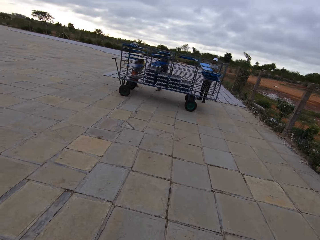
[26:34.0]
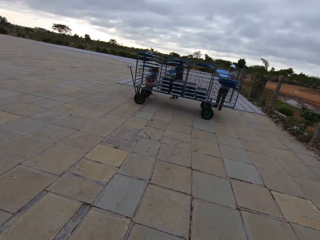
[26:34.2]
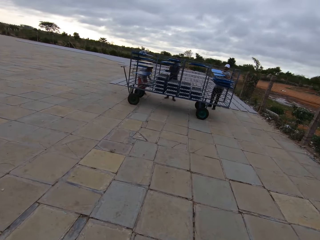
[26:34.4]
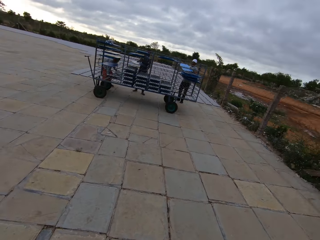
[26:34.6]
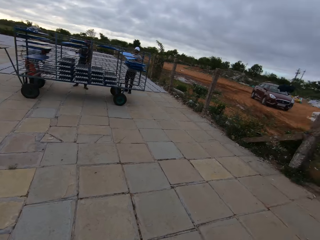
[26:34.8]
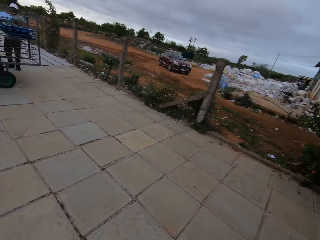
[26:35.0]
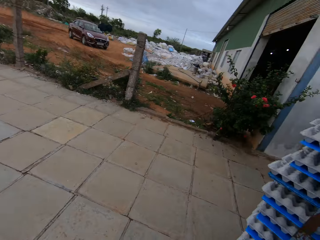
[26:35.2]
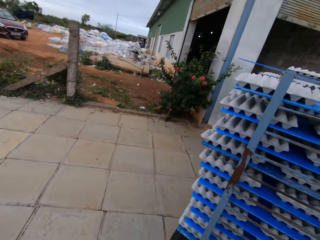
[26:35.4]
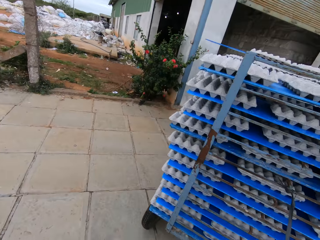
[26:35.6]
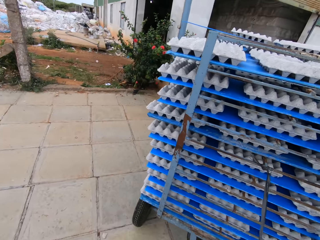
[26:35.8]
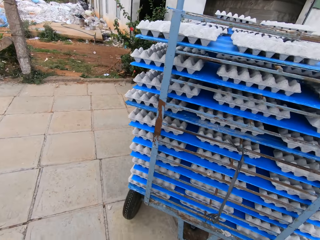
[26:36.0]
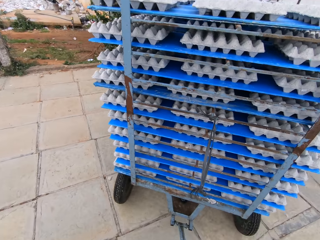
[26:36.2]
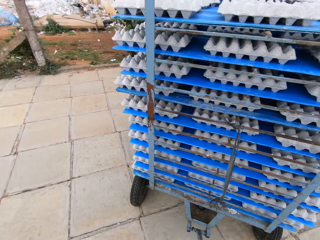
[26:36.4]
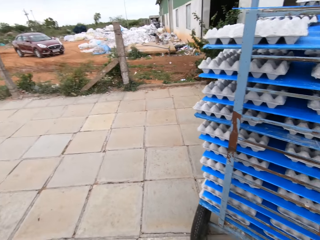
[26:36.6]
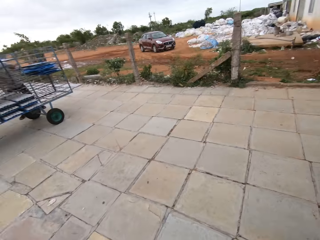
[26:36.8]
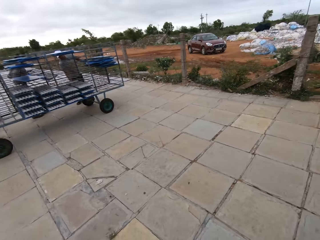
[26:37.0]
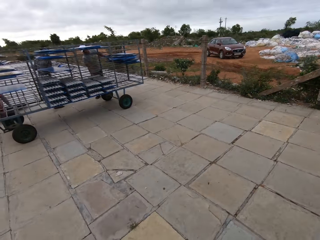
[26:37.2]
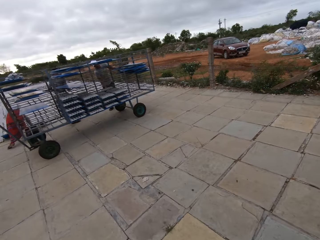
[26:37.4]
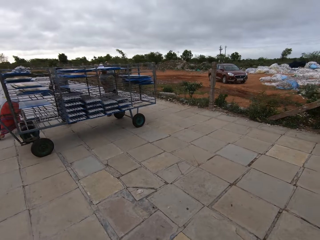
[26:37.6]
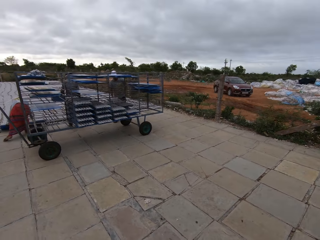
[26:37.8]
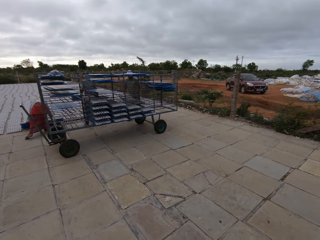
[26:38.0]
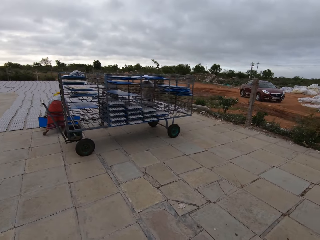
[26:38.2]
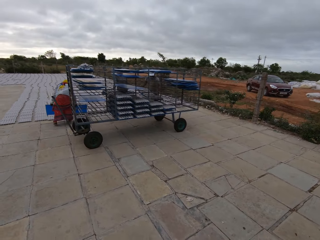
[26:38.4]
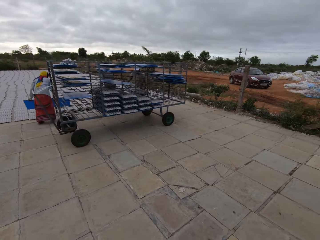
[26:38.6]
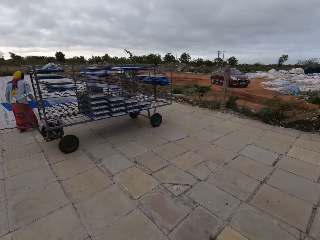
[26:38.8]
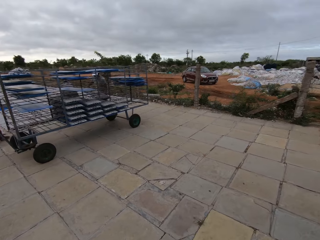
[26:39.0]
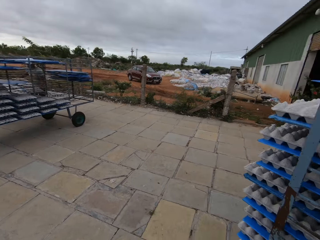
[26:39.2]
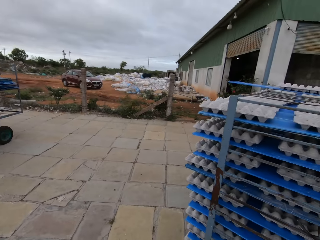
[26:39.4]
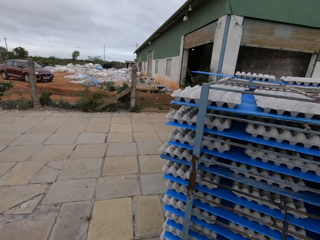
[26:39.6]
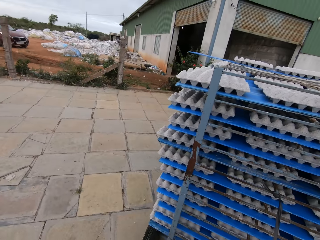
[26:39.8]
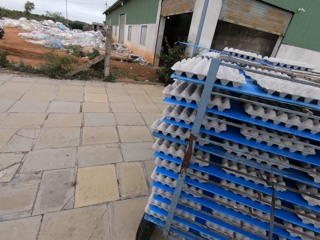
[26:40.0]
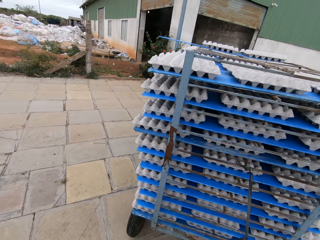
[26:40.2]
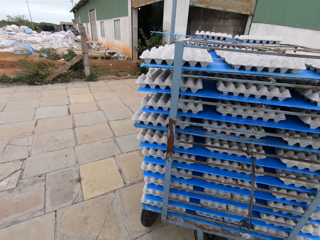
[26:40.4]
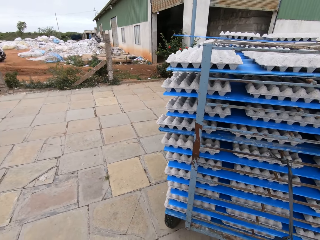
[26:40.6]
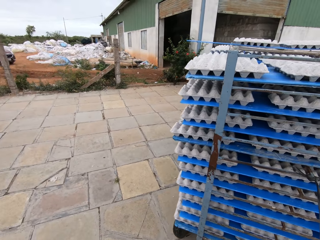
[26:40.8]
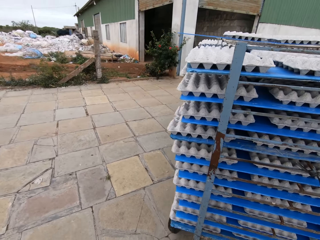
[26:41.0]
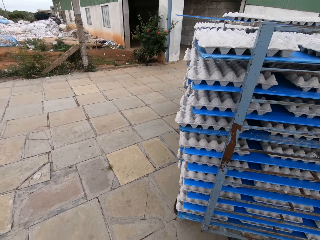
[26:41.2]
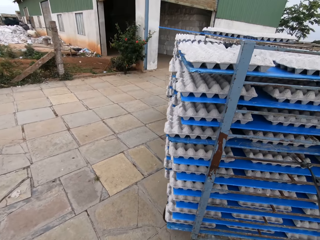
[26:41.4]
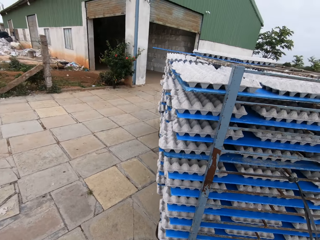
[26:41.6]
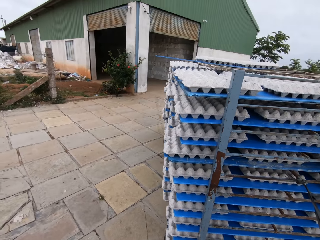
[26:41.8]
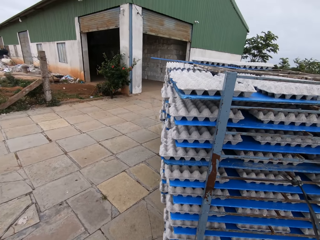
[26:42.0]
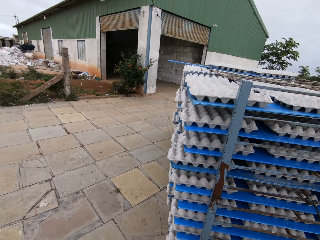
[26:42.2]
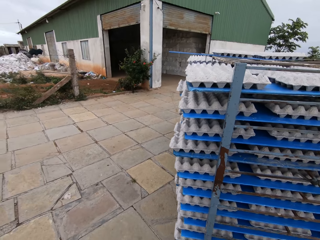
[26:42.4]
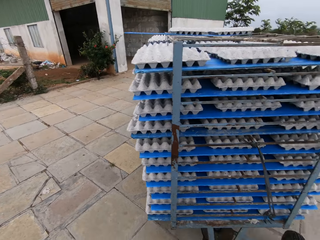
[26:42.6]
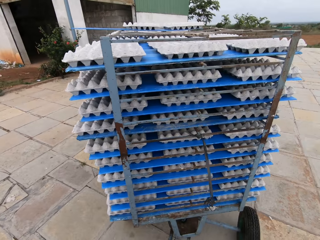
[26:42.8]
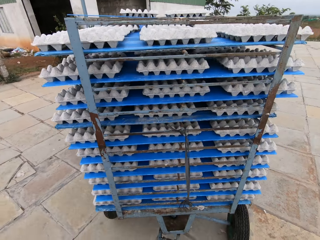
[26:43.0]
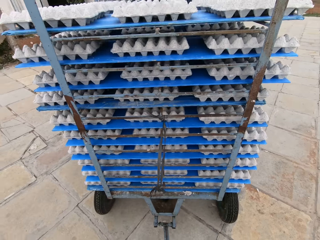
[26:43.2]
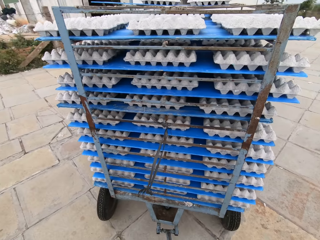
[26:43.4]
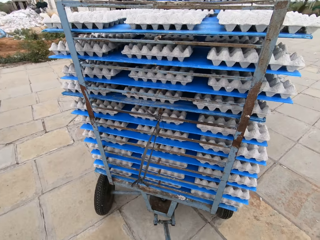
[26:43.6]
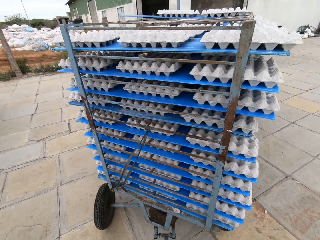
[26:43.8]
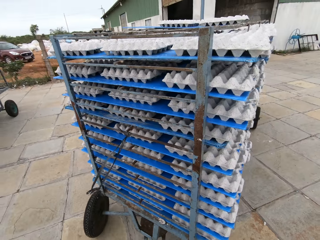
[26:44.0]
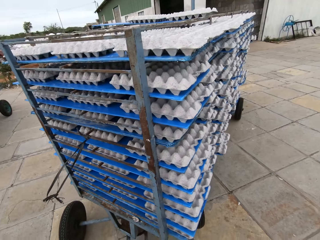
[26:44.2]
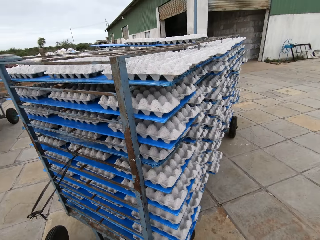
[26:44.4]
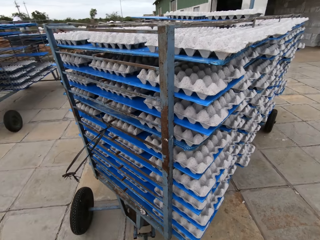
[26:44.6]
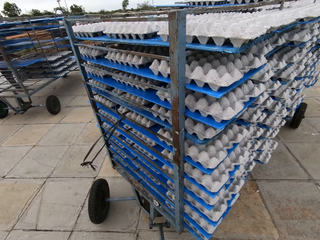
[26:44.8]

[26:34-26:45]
The camera wearer drags the iron shelf with his right hand.

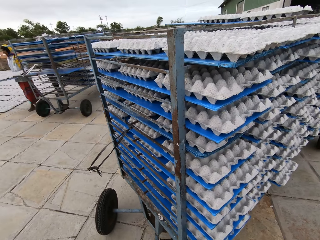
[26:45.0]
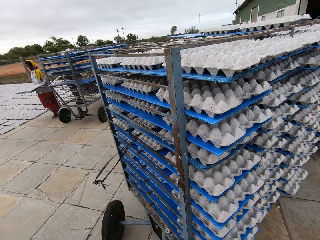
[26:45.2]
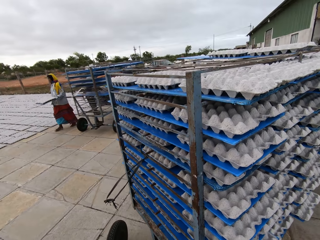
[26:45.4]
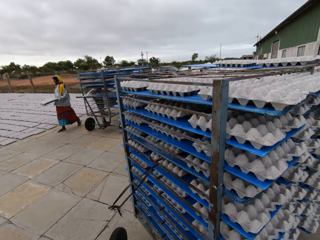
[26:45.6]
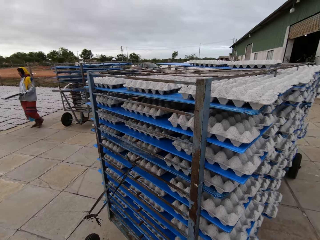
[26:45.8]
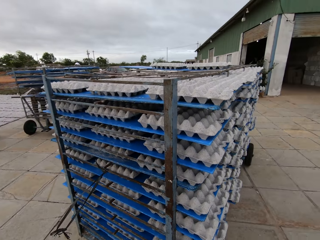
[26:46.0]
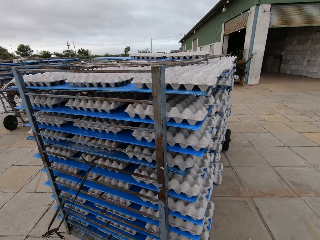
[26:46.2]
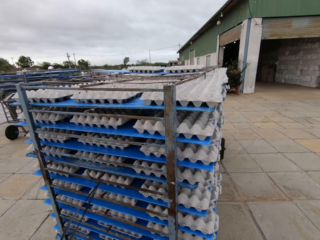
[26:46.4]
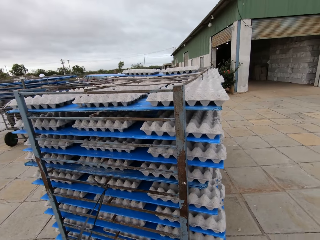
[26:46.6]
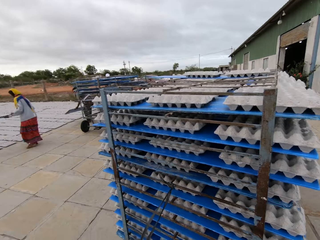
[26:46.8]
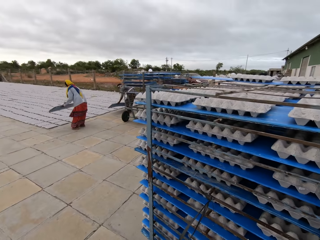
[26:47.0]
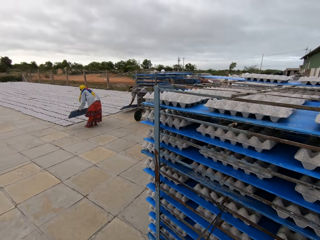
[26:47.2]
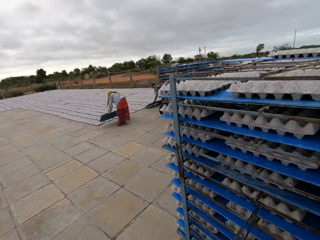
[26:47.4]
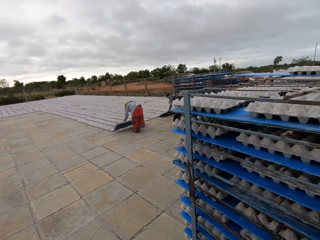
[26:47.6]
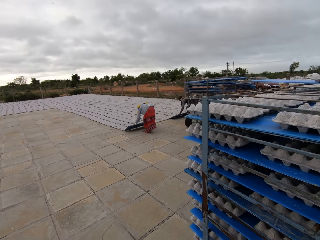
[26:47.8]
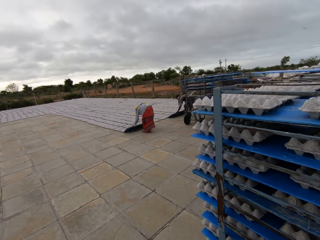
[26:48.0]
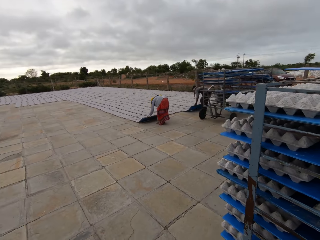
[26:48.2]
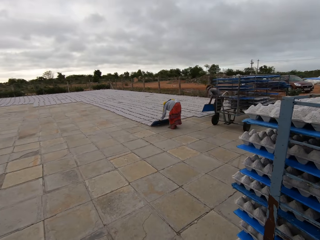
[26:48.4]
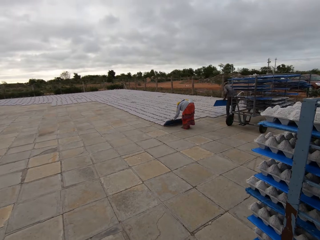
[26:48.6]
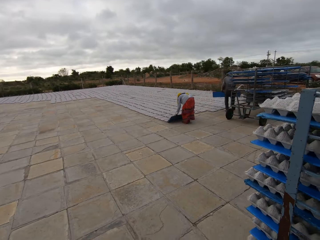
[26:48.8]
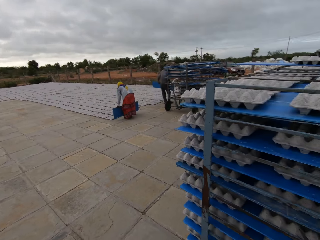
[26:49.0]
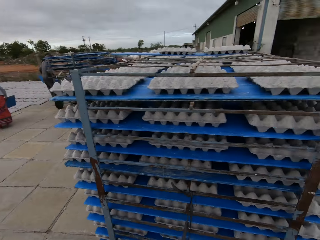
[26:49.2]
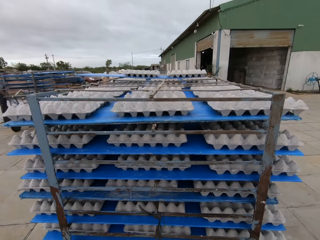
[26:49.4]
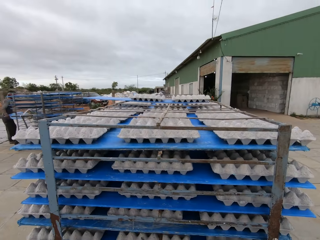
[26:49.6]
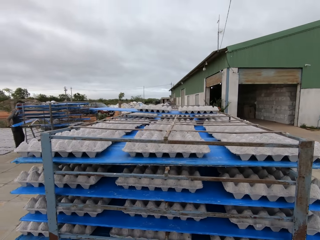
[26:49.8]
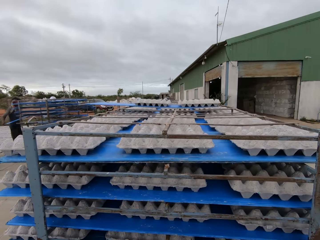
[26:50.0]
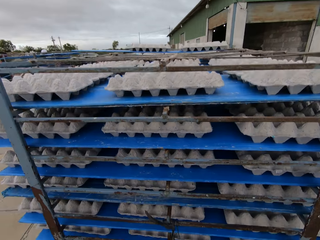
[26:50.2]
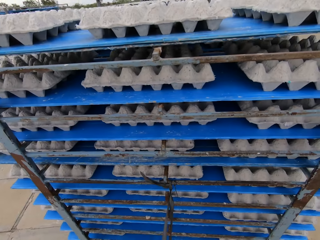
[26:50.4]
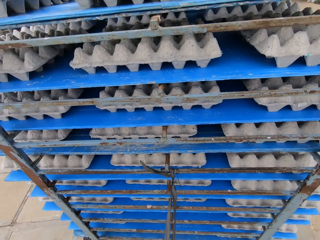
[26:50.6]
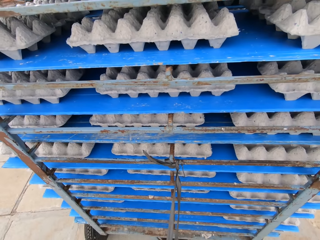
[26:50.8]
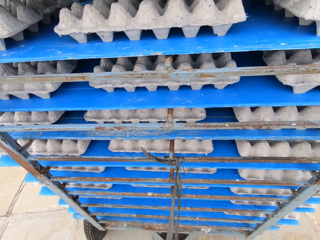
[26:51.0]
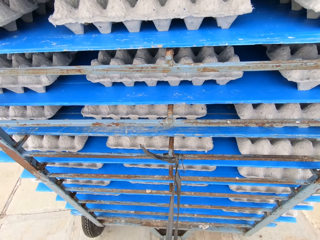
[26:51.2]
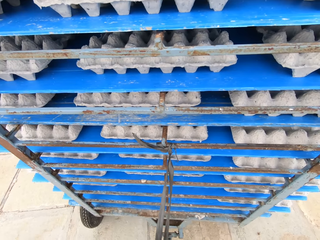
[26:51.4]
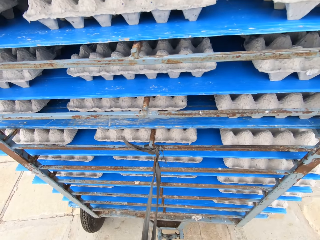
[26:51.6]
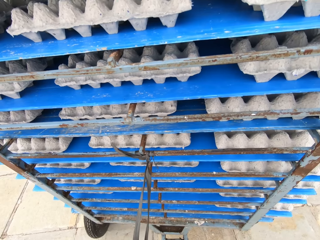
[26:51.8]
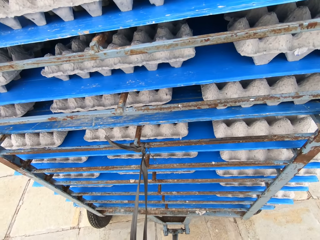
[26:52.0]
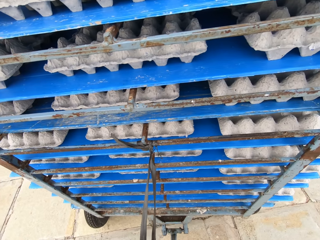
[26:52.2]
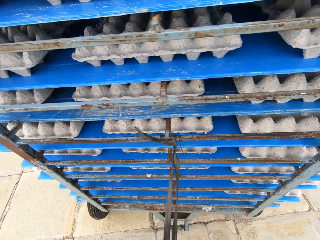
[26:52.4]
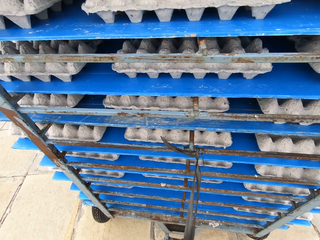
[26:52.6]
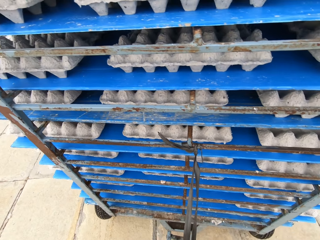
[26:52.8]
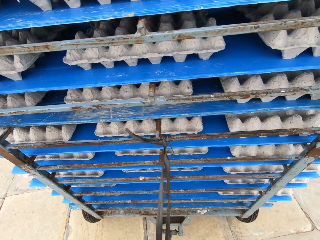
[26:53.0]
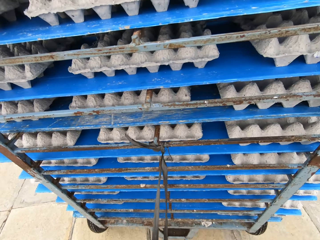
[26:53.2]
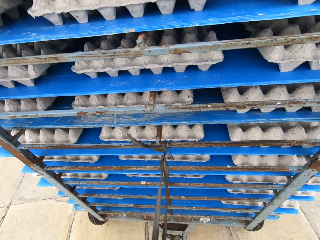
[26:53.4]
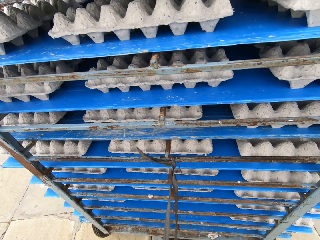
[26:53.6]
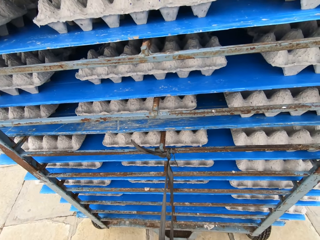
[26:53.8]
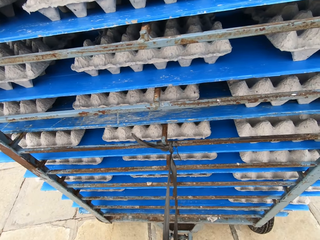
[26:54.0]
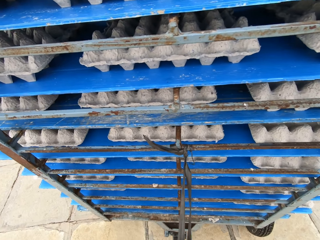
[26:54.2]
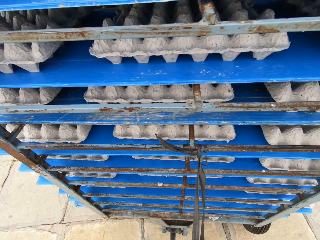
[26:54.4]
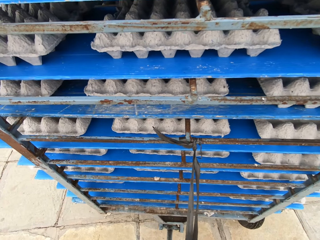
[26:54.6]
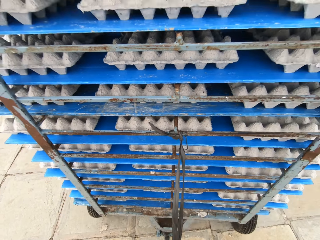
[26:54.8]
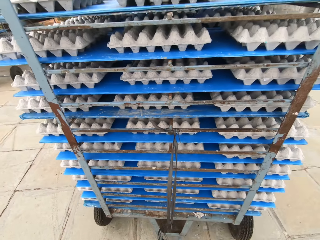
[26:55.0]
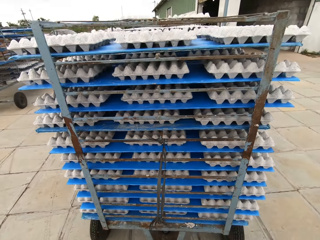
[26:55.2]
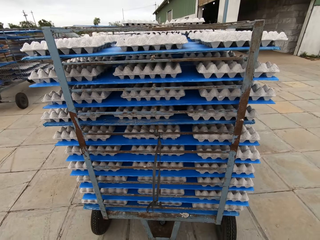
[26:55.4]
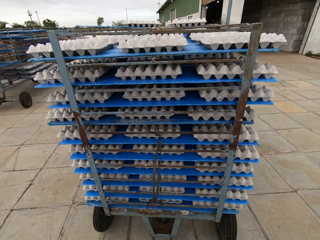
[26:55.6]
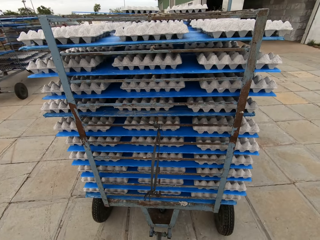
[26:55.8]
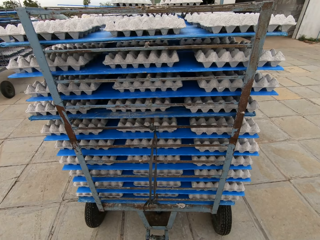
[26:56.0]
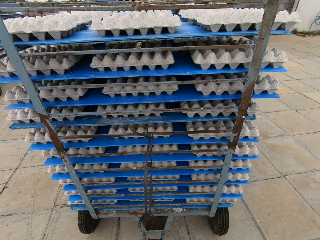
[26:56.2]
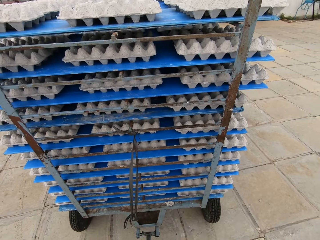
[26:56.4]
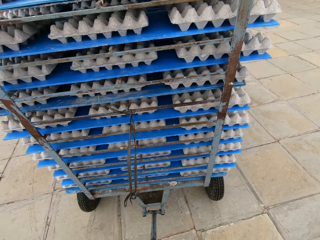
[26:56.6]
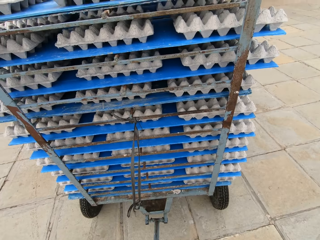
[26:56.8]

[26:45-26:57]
The woman drops the tray of egg crates in both hands on the floor. The man removes the egg crate from the tray on the floor with both hands.
